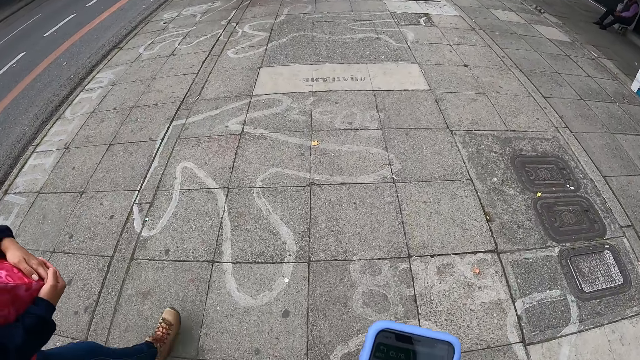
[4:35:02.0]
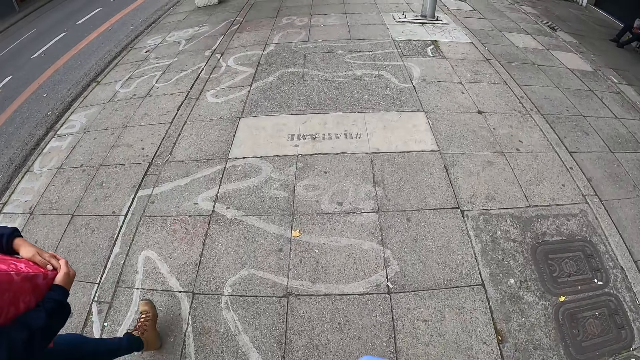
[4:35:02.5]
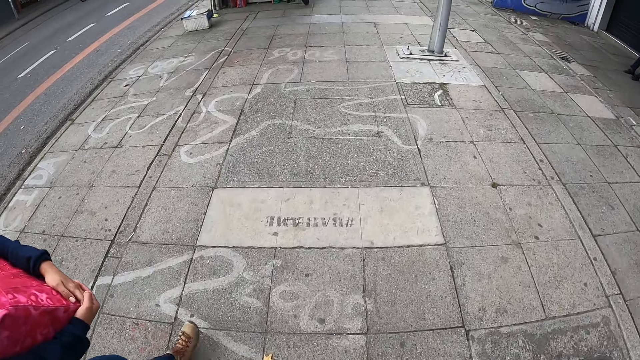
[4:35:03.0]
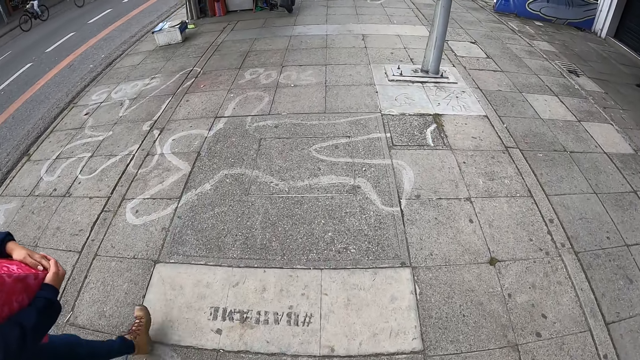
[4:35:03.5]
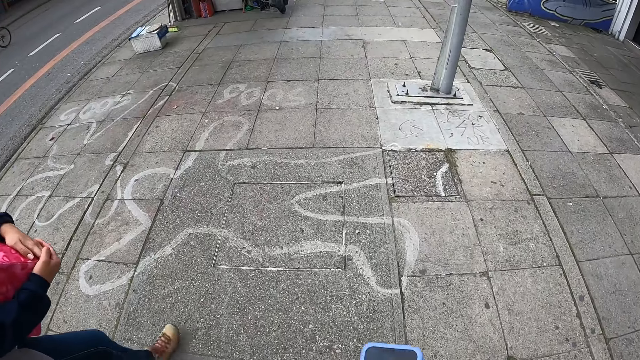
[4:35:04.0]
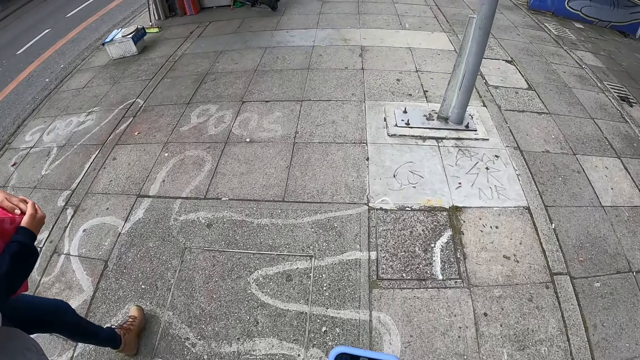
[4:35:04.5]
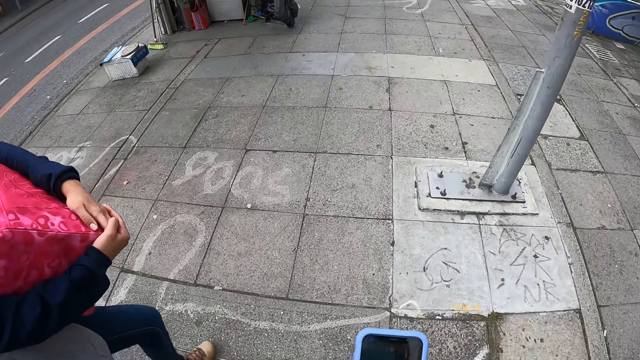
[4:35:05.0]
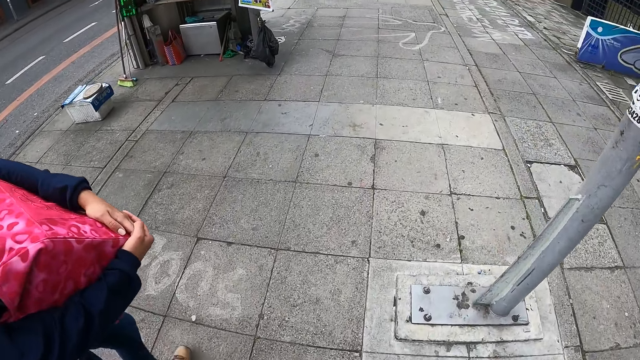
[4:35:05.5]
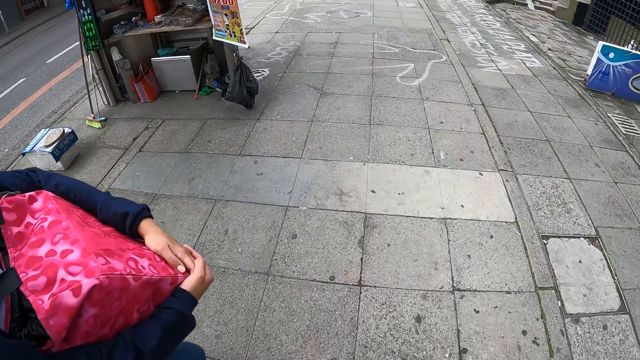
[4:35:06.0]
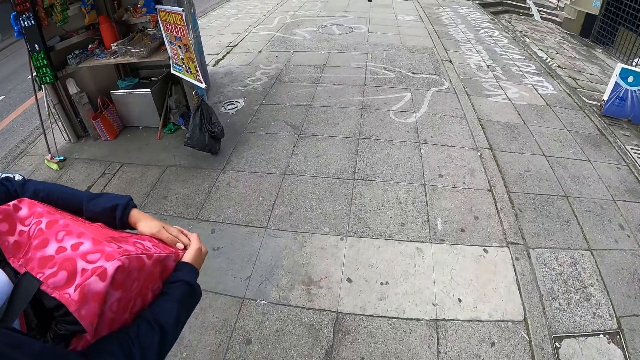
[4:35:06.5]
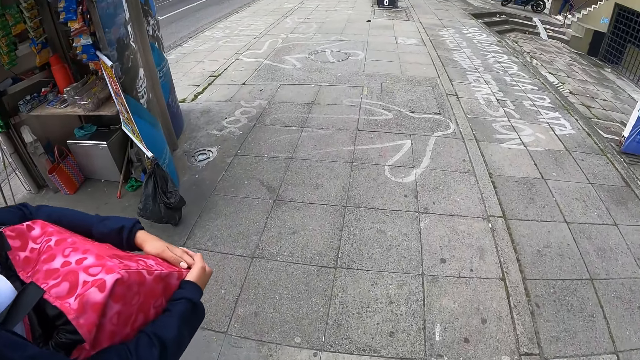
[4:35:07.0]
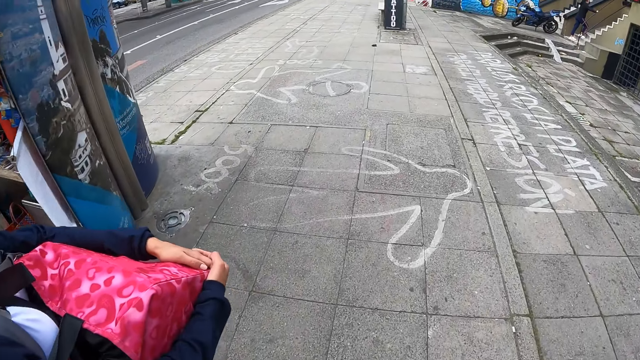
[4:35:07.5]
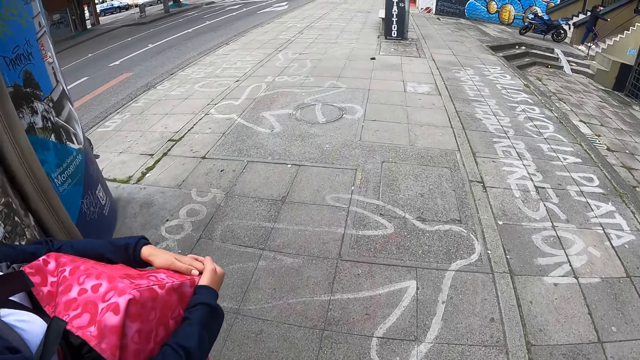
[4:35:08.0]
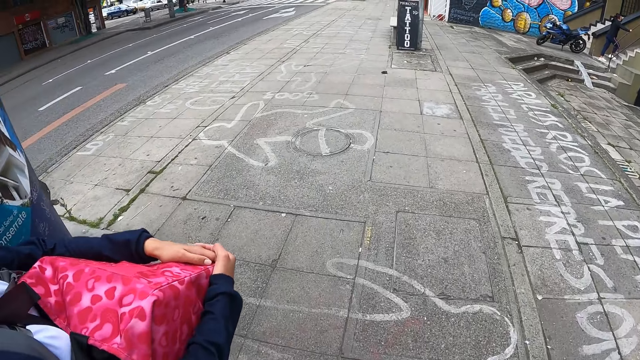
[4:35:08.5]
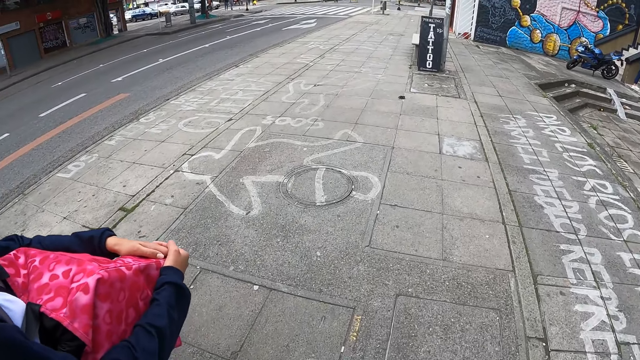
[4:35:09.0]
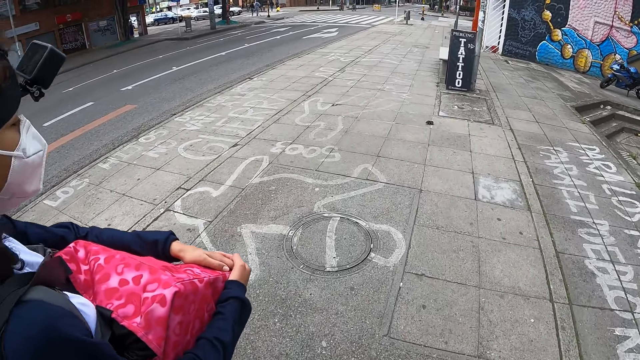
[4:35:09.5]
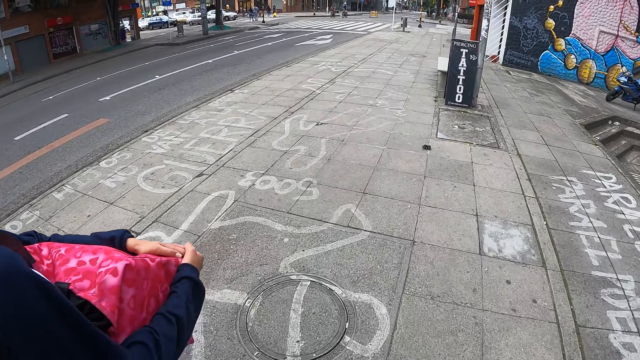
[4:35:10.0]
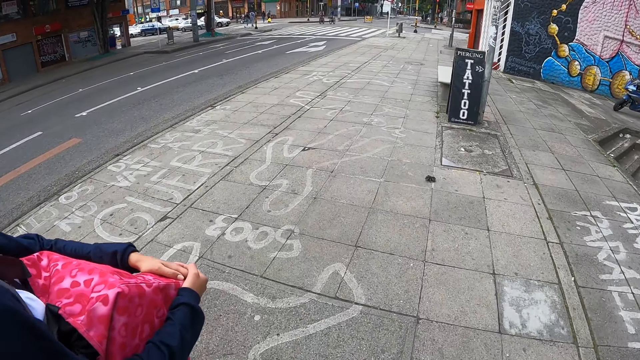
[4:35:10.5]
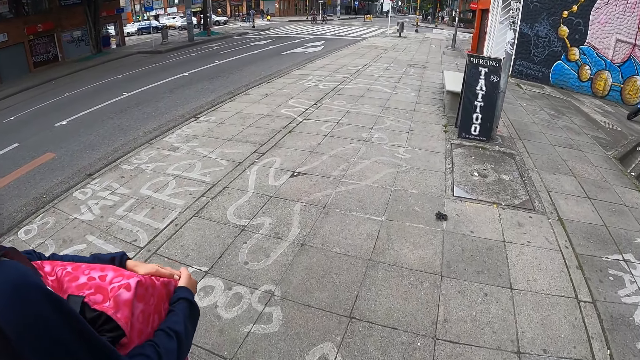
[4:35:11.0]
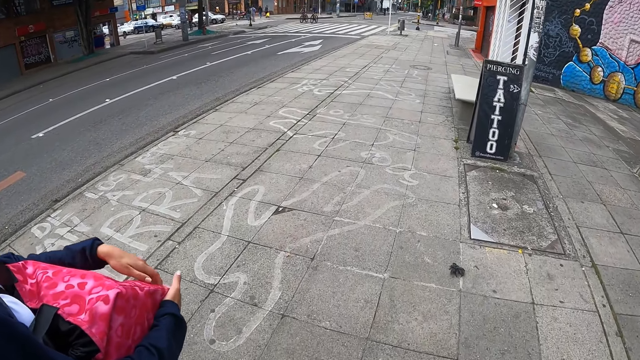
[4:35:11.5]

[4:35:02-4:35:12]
The camera wearer holds the phone with both hands. They use the phone. They walk on the road. Two cyclists ride bicycles on the road past the camera wearer.

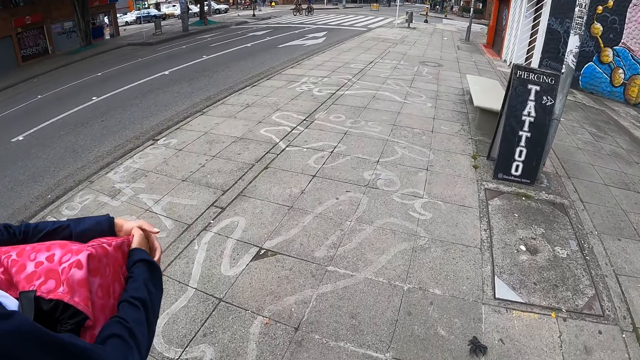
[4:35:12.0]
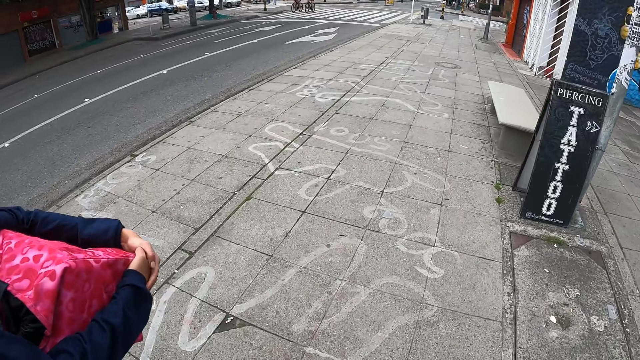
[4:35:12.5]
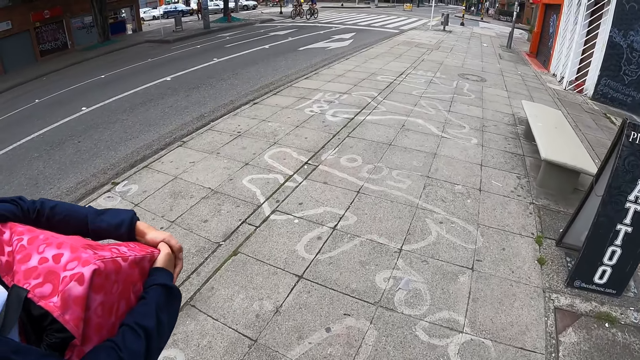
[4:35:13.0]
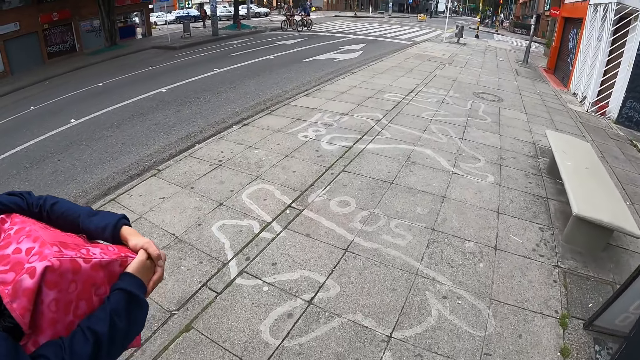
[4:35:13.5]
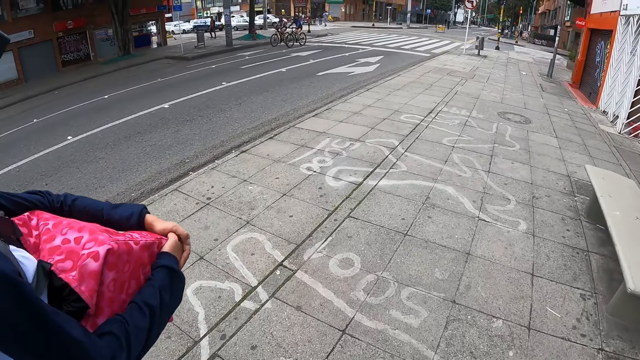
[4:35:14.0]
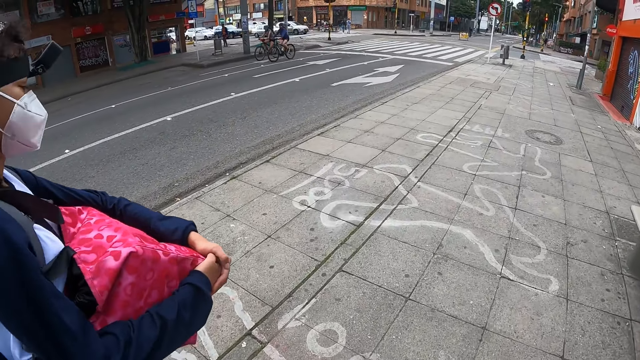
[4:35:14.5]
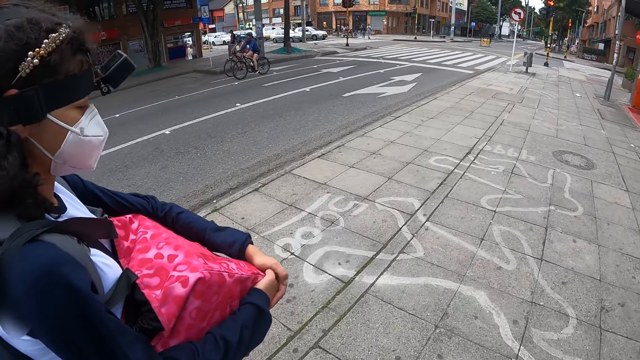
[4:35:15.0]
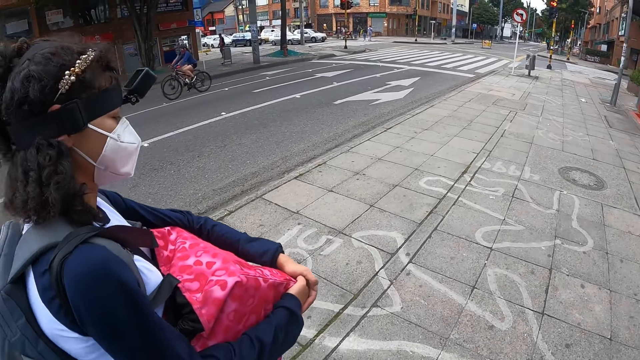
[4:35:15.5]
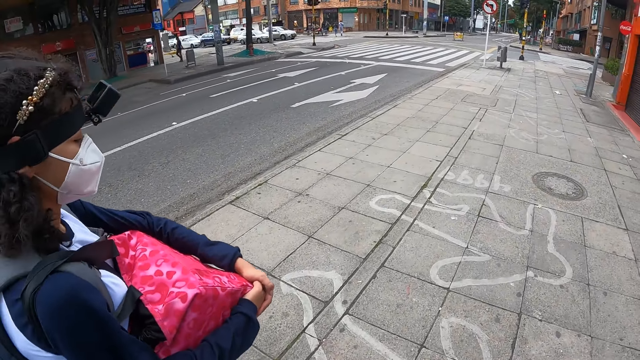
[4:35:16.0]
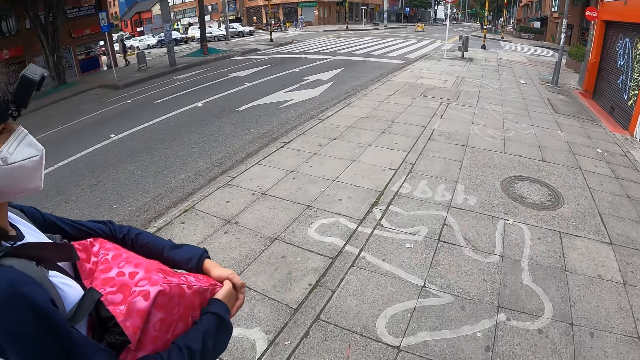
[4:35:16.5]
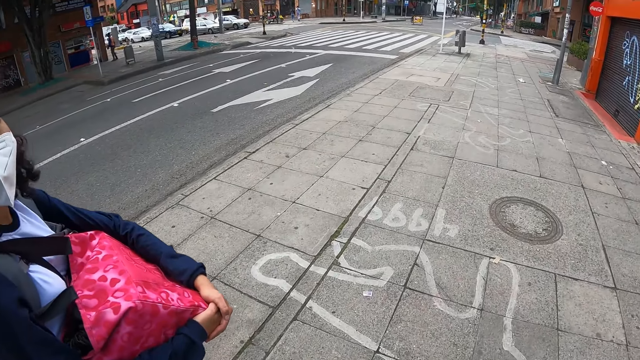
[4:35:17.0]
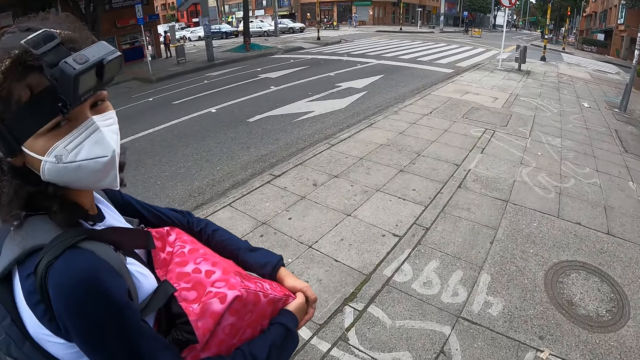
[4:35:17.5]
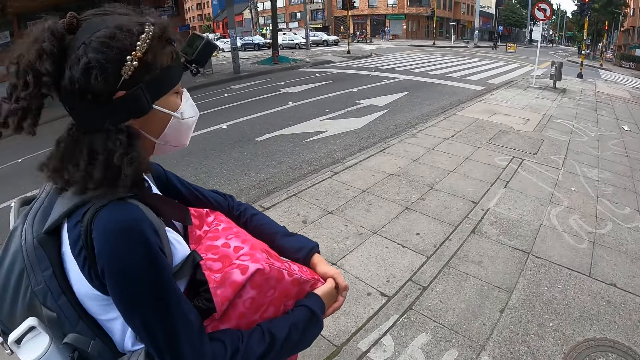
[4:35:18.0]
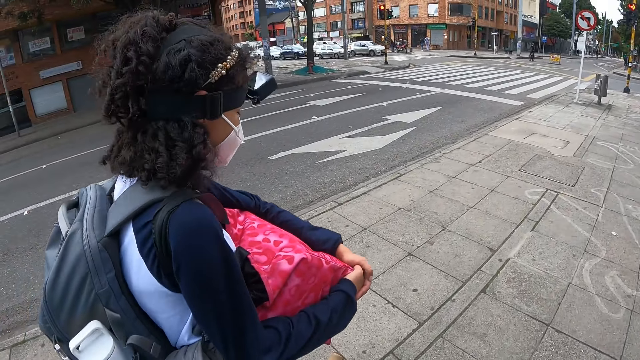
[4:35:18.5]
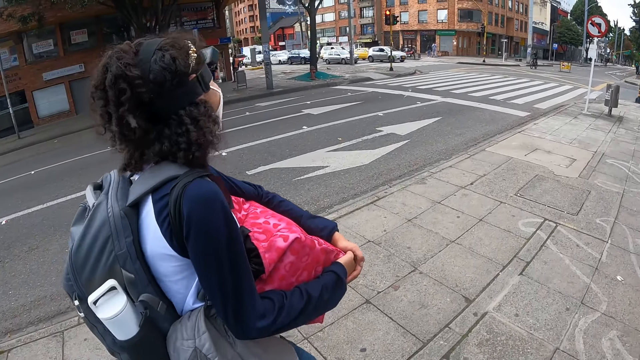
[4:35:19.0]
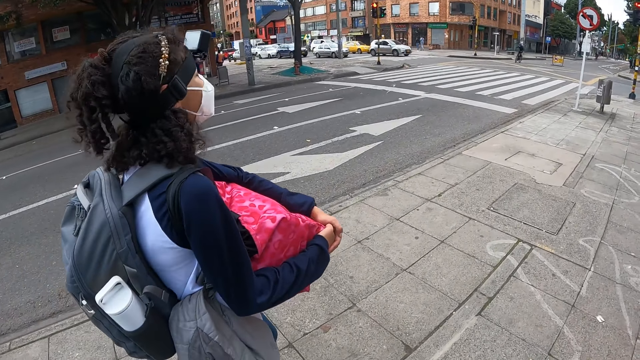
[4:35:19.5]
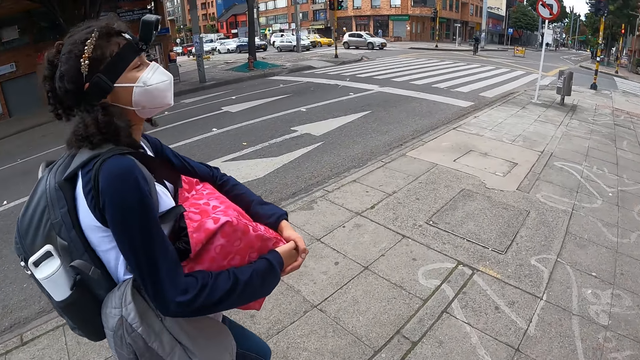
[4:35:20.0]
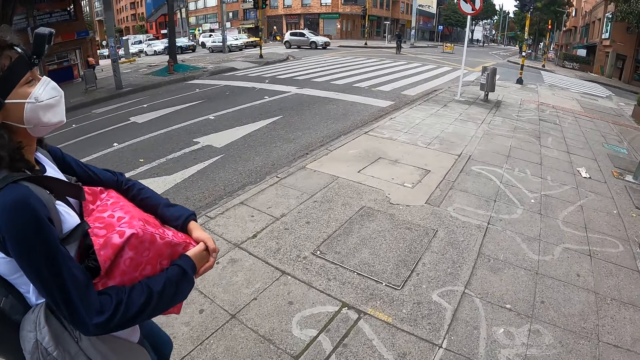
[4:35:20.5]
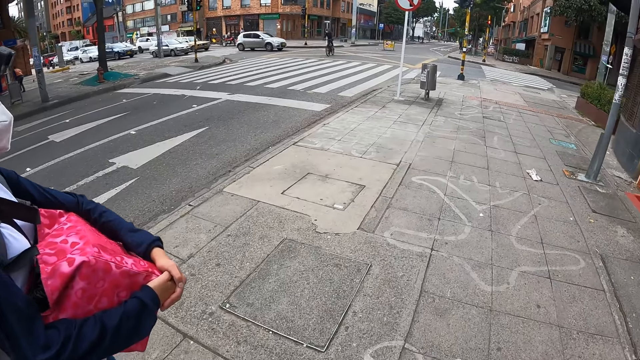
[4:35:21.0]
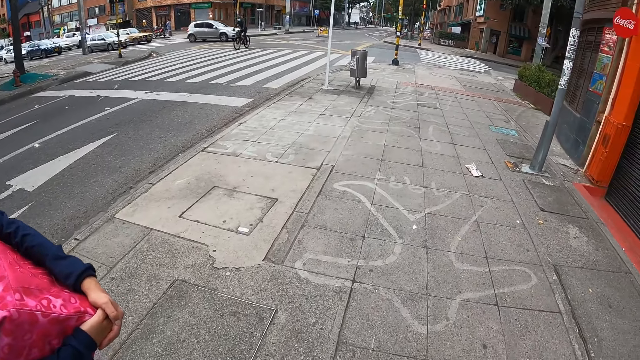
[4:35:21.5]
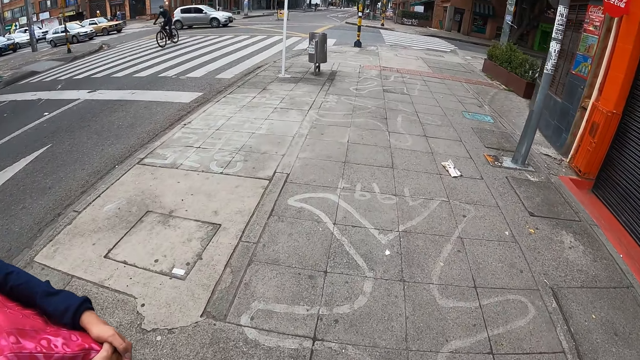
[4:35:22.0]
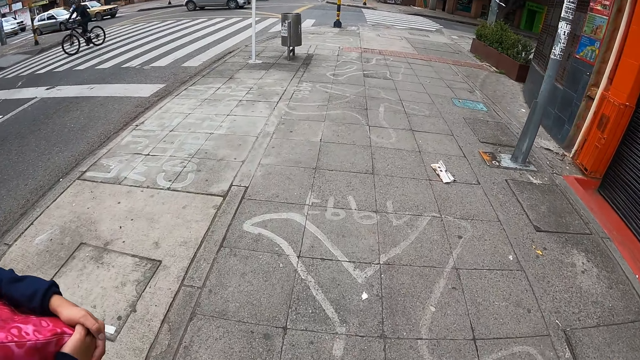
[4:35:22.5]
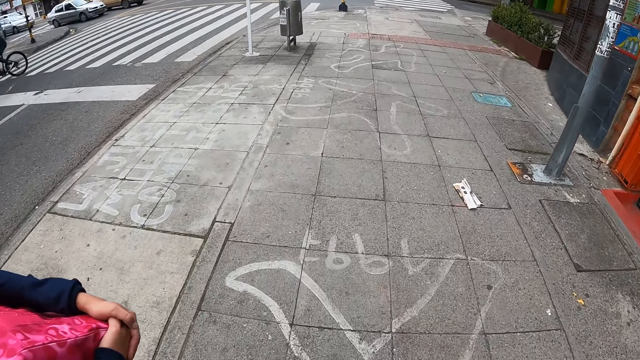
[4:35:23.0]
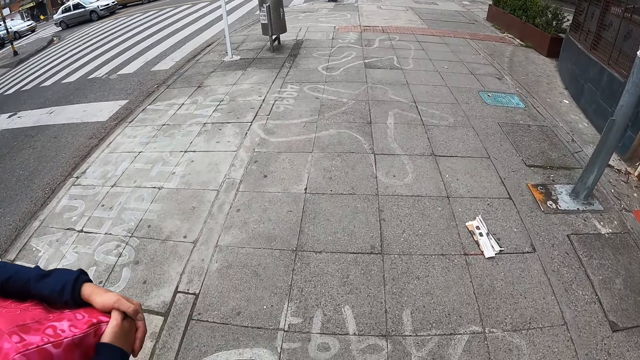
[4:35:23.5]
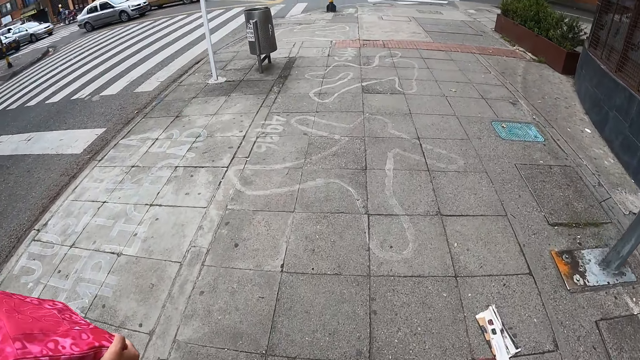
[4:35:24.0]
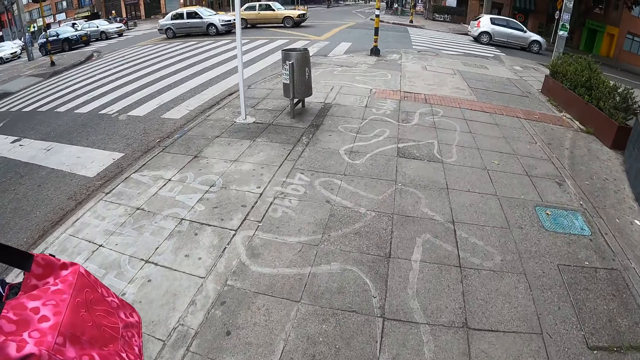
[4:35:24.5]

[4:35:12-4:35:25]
Two cyclists ride bicycles on the road. The woman looks at the camera wearer. The woman looks away from the camera wearer. A man rides a bicycle on the road.
